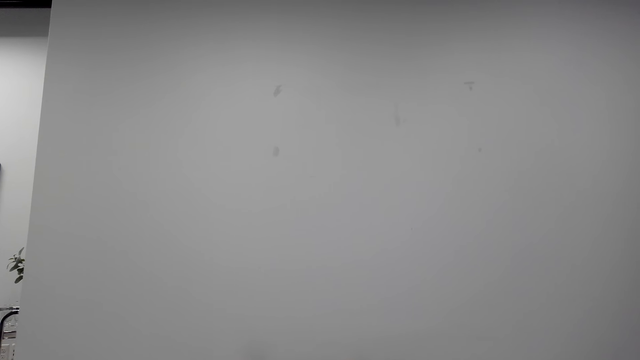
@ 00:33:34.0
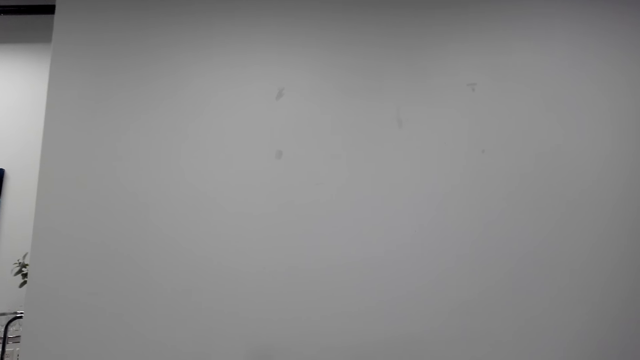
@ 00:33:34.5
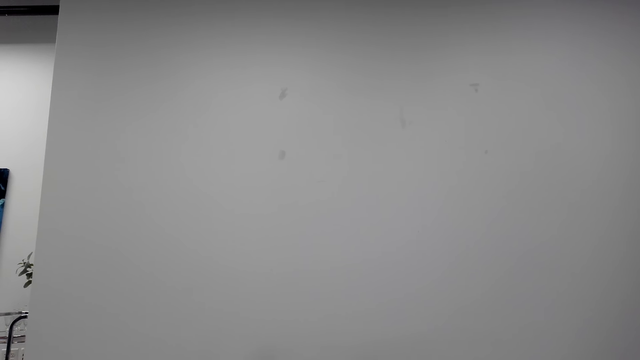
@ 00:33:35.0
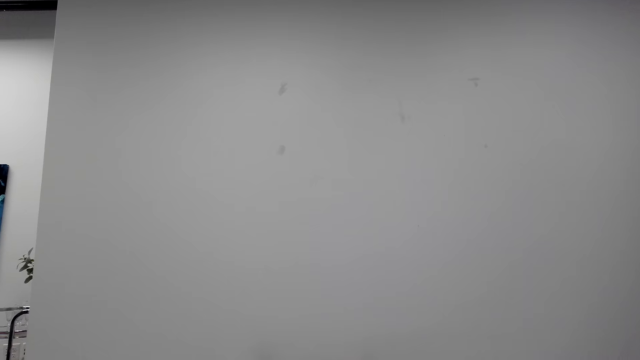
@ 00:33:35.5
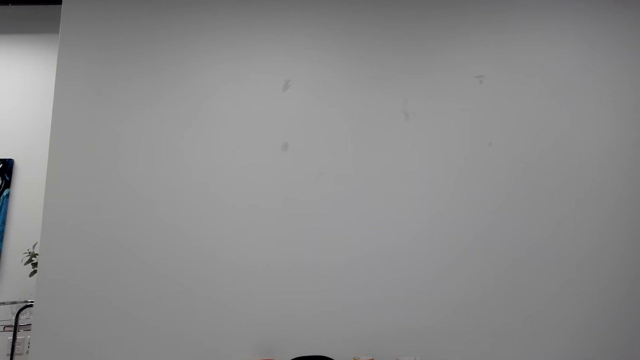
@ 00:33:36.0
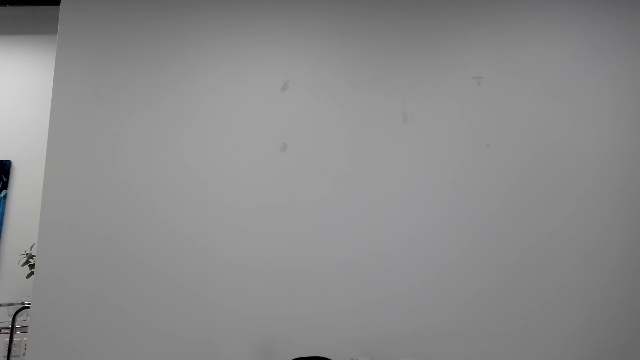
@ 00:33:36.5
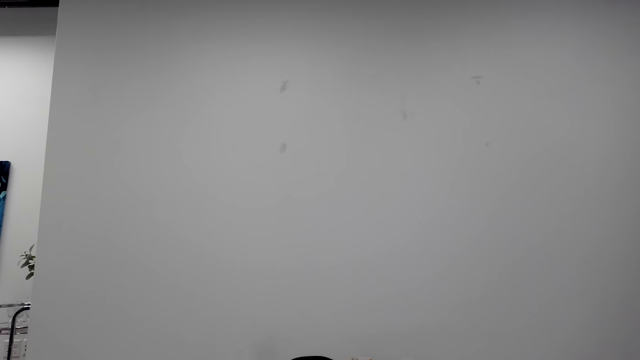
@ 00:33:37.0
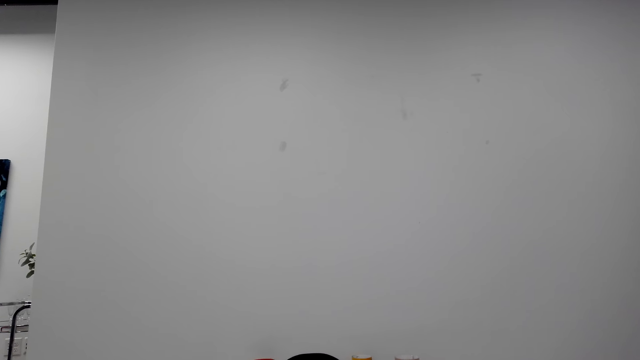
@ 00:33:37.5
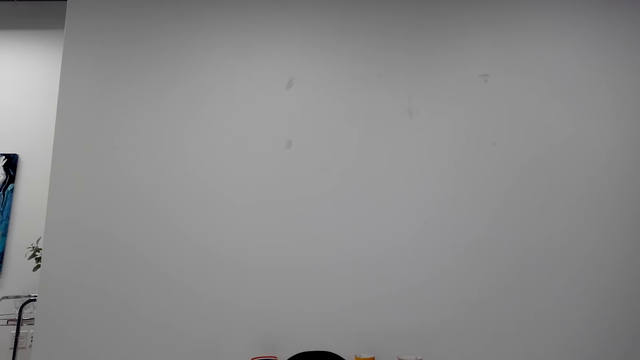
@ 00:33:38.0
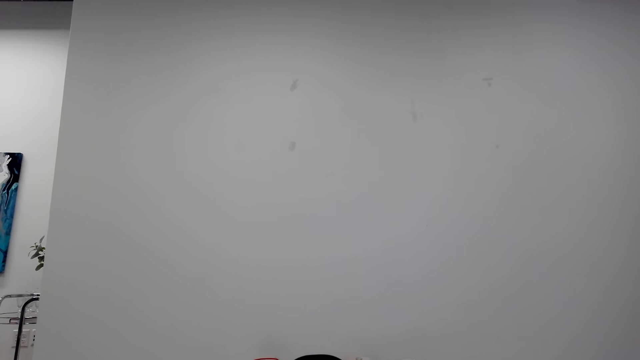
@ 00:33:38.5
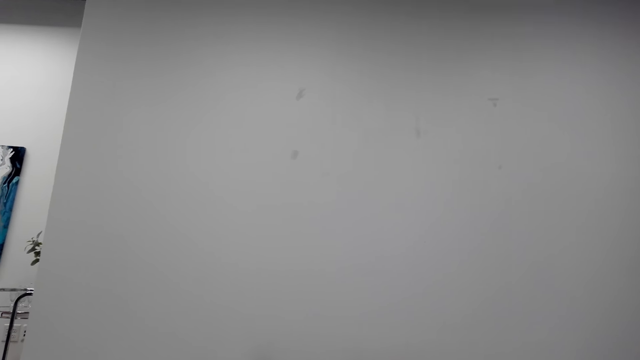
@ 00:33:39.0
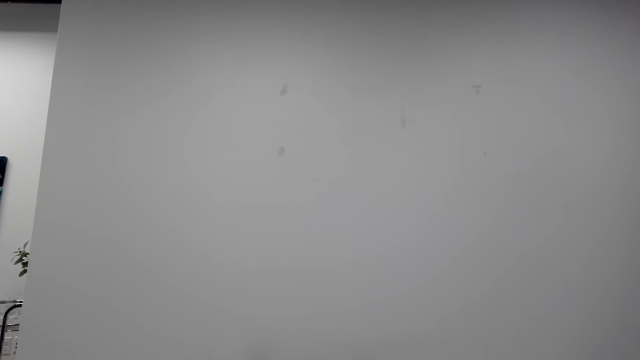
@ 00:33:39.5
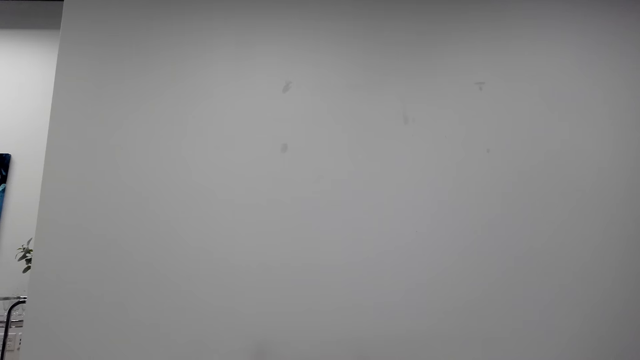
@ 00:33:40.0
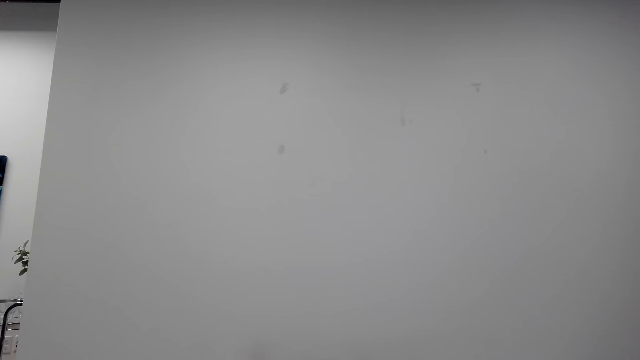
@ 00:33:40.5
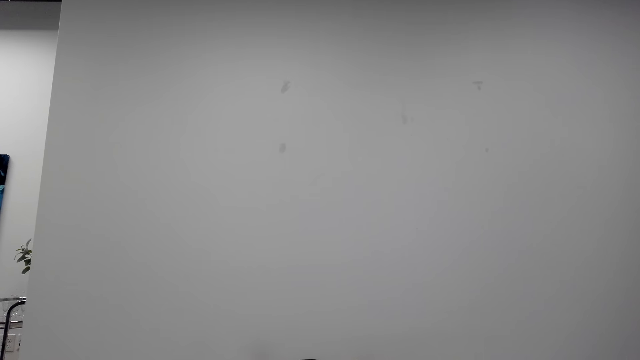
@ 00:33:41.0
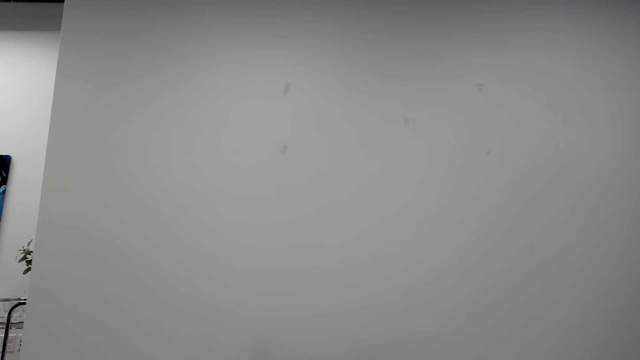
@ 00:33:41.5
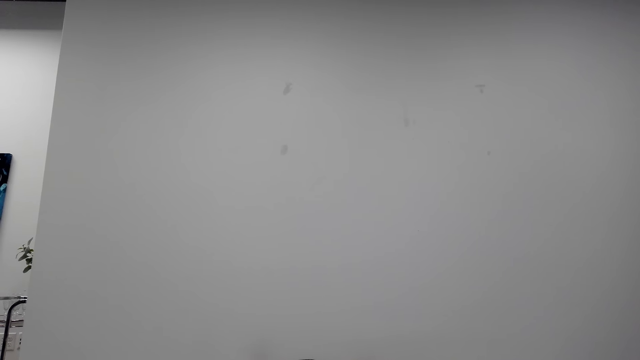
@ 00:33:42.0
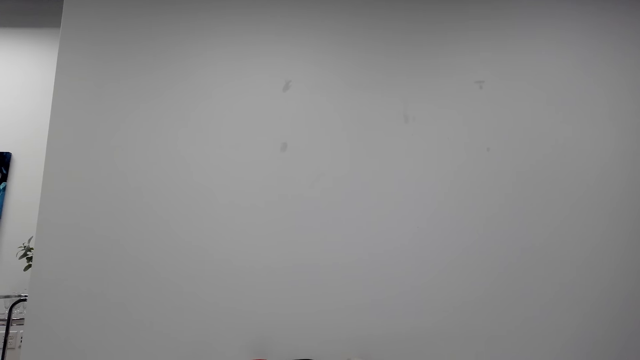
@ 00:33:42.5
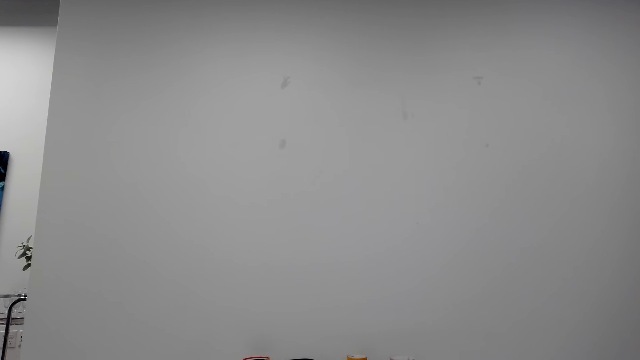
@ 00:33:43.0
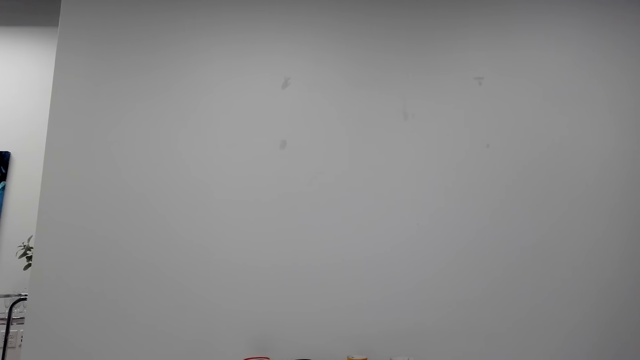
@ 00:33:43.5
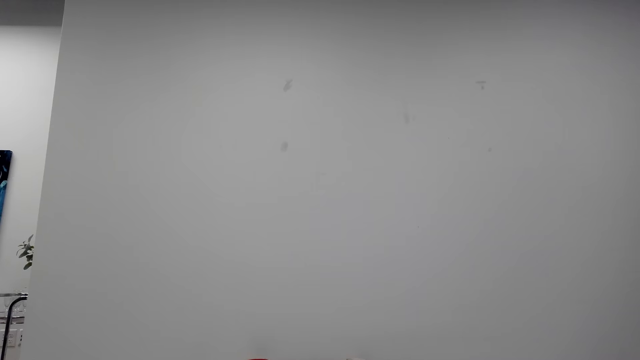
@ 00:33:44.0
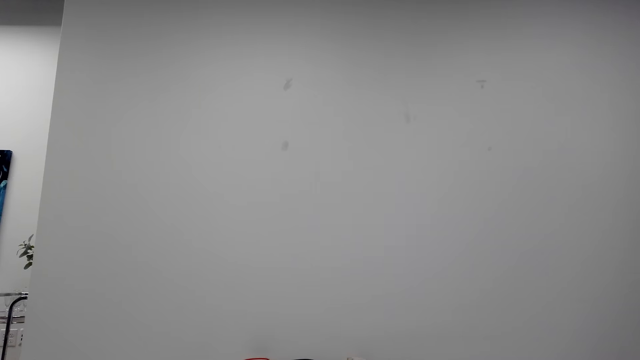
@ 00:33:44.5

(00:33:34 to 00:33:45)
The camera wearer talks with the phone. They raise their knees. They talk with the phone.

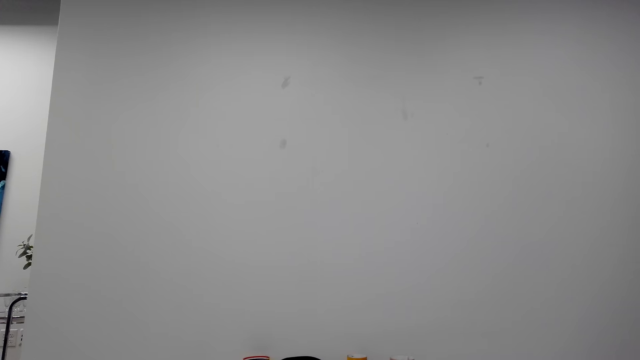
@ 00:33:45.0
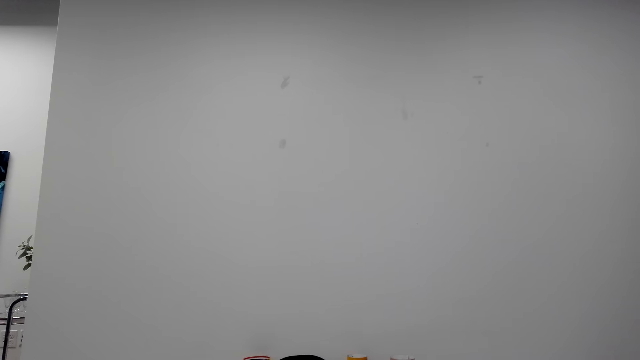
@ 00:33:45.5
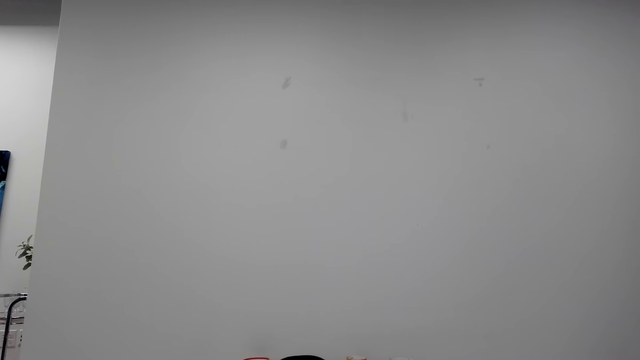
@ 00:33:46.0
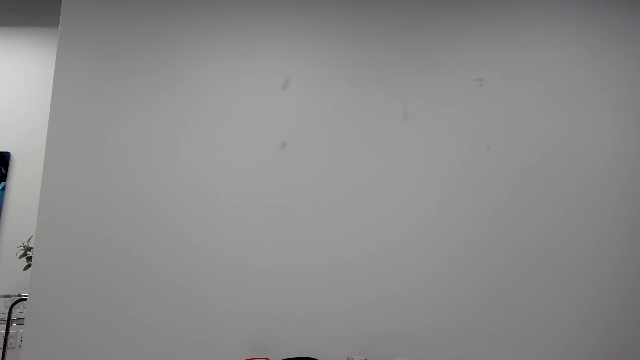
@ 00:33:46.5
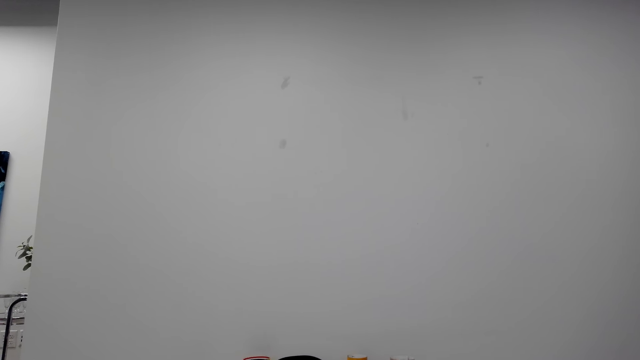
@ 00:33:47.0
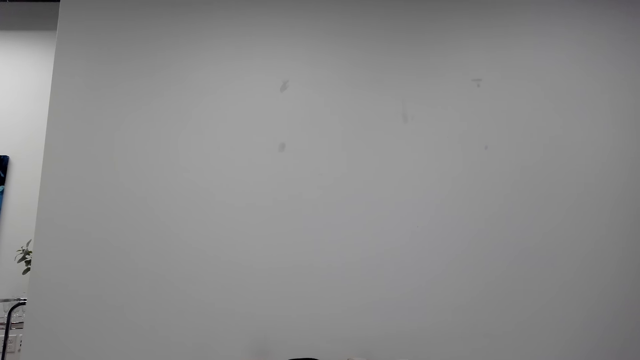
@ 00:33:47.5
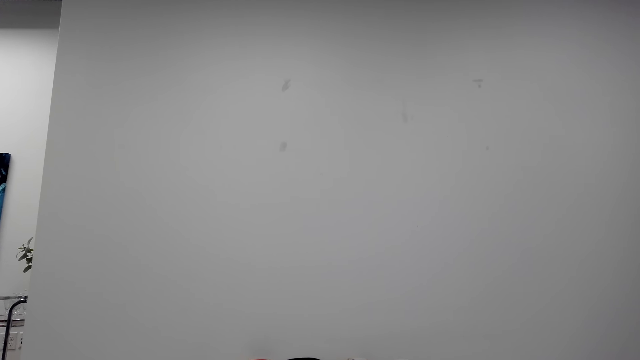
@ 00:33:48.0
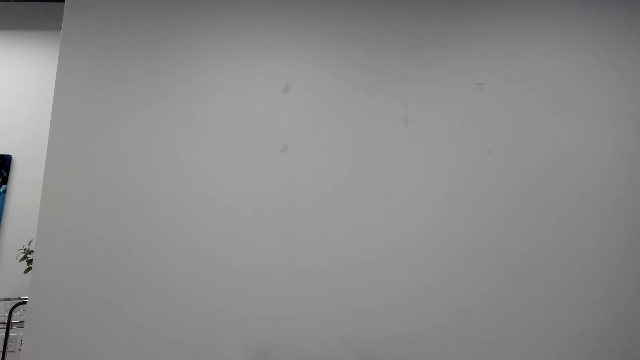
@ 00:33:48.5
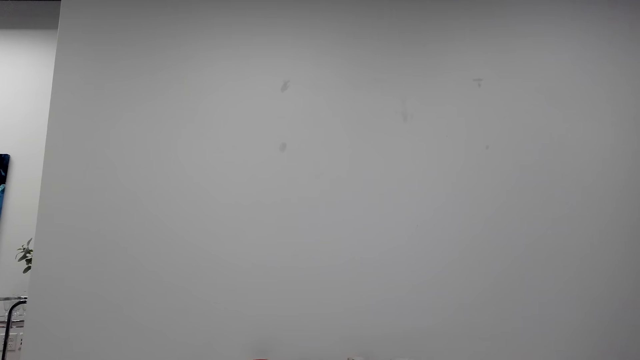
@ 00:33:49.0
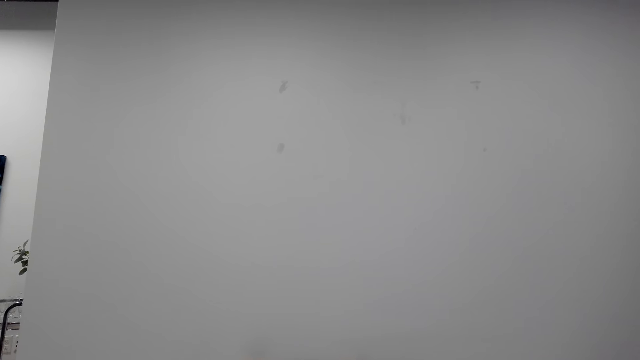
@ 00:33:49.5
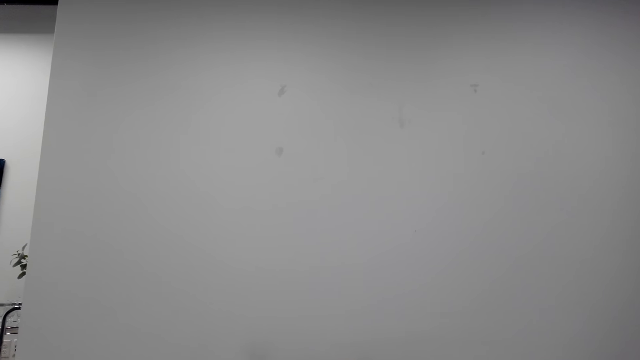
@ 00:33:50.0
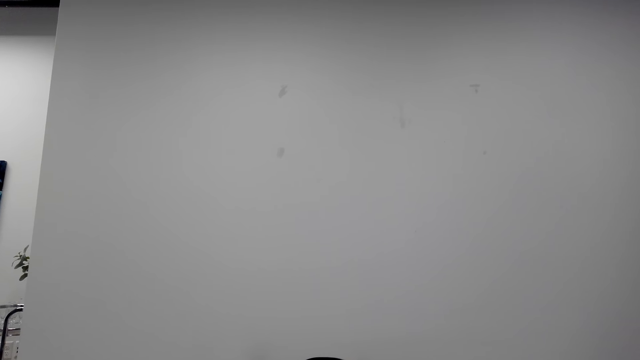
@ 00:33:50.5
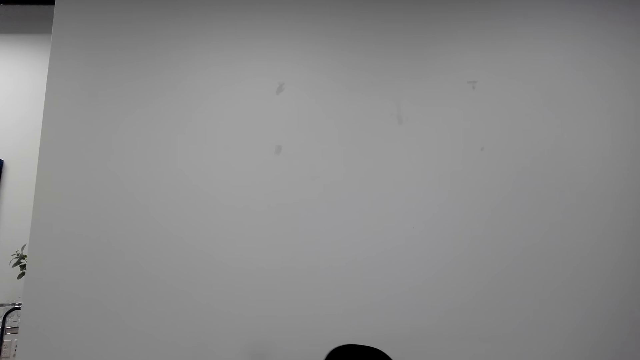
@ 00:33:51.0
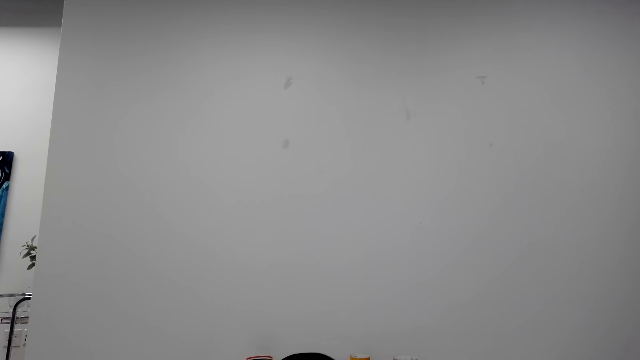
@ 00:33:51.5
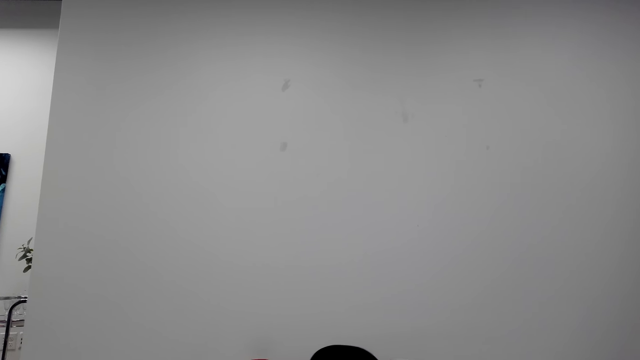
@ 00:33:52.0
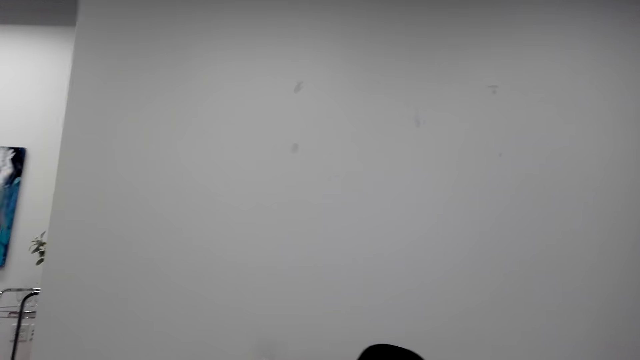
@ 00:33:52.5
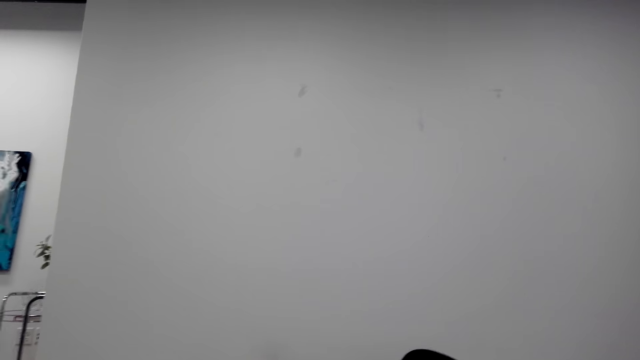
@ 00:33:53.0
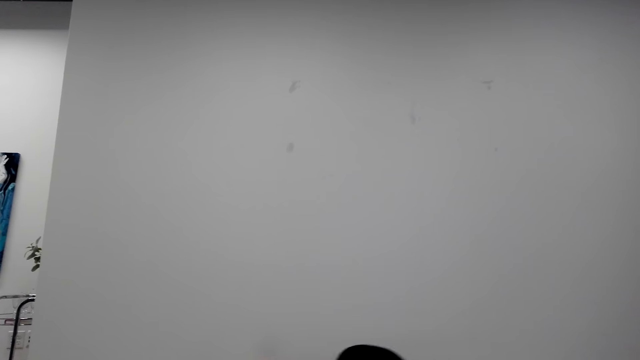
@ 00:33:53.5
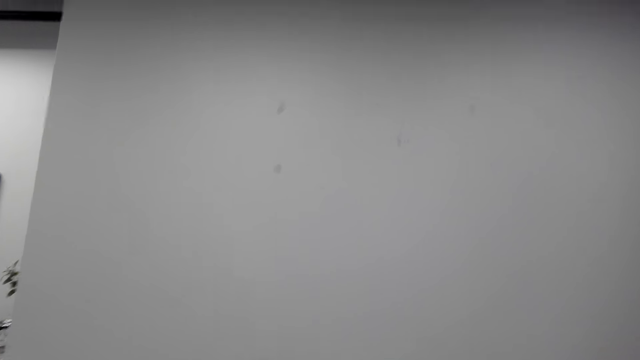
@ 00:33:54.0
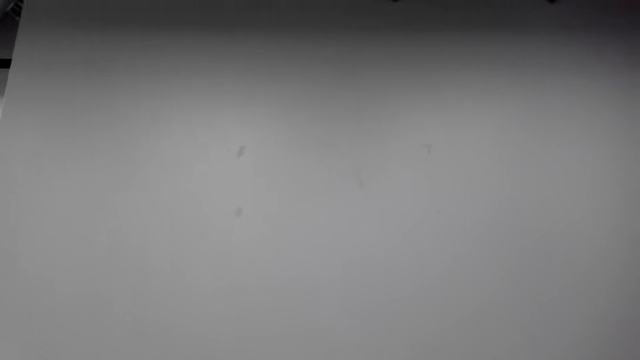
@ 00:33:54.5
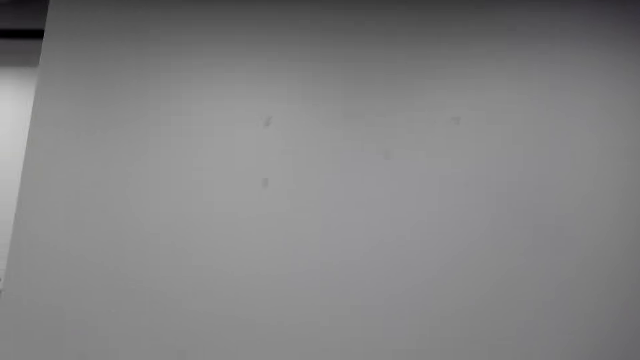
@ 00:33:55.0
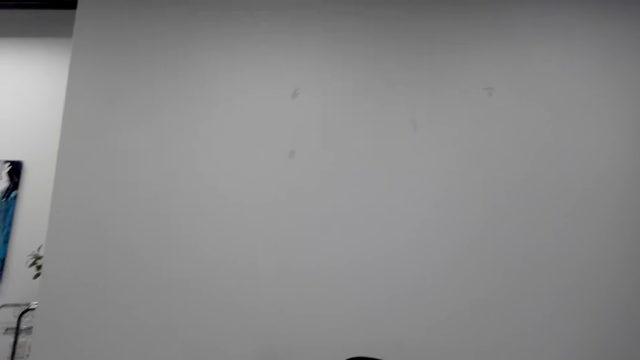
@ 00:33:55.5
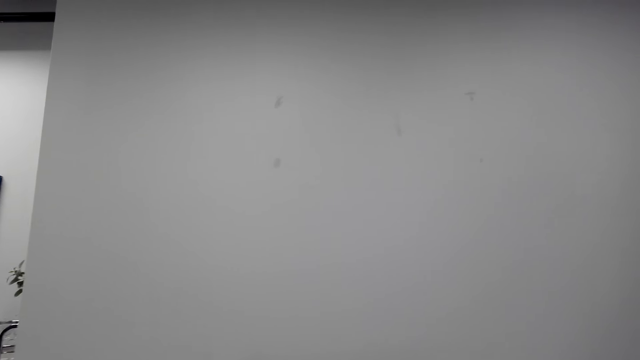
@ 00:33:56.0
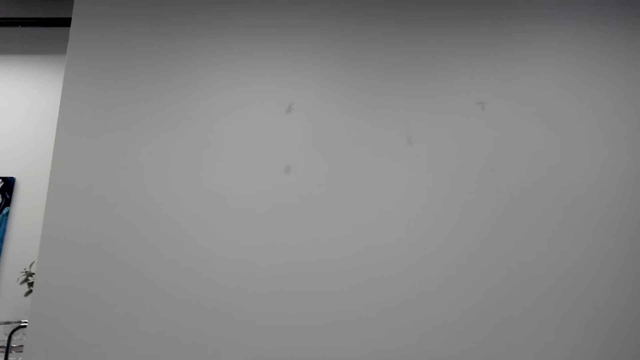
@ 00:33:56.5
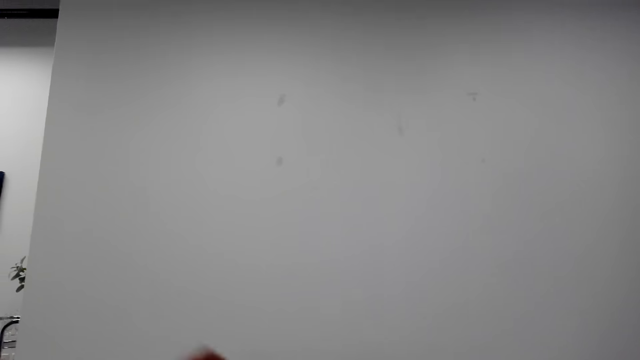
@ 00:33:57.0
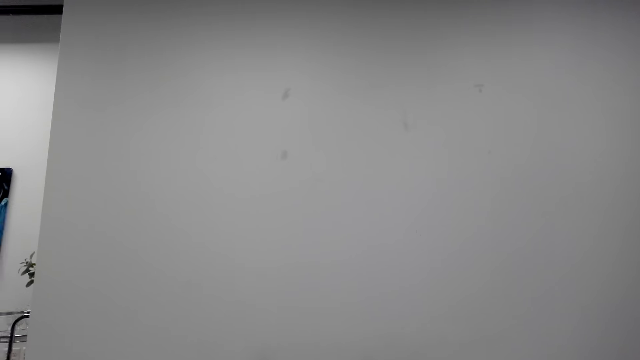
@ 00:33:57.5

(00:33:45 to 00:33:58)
The camera wearer raises their knees. They talk with the phone. They talk with the phone again. They raise their knees. They talk with the phone. They raise their hand. They talk with the phone.
